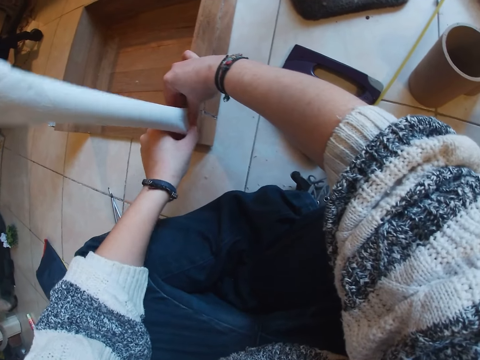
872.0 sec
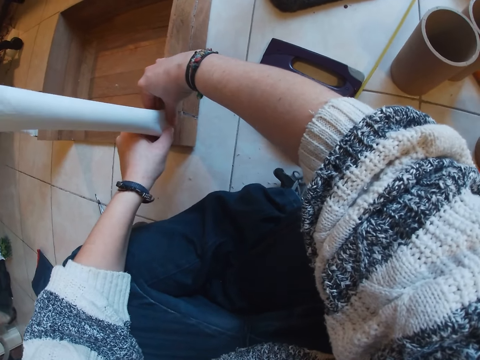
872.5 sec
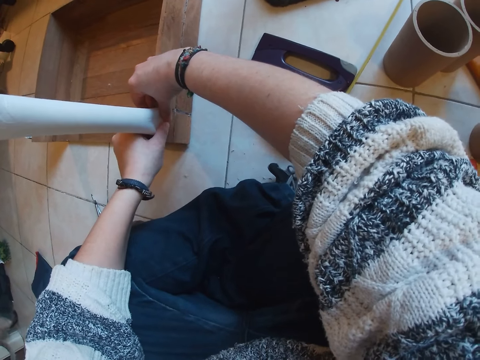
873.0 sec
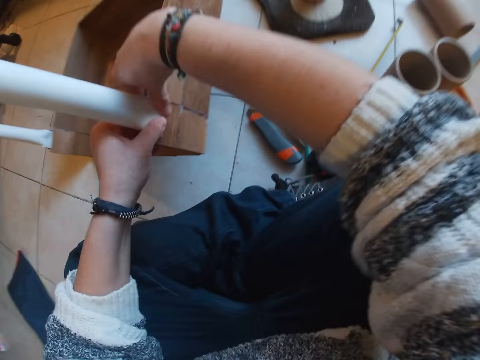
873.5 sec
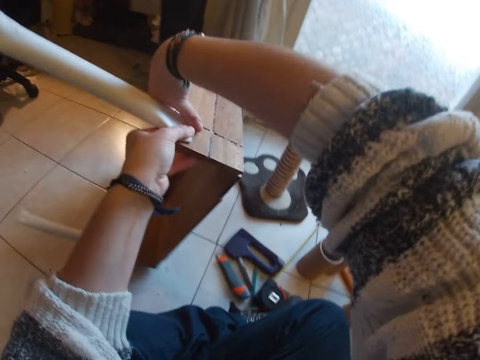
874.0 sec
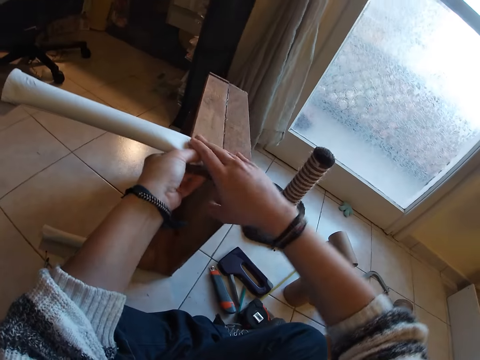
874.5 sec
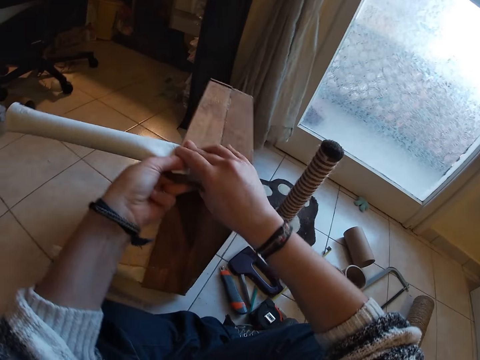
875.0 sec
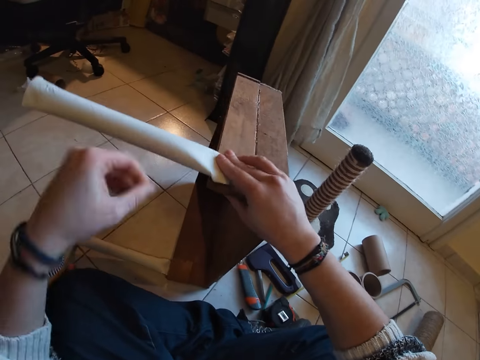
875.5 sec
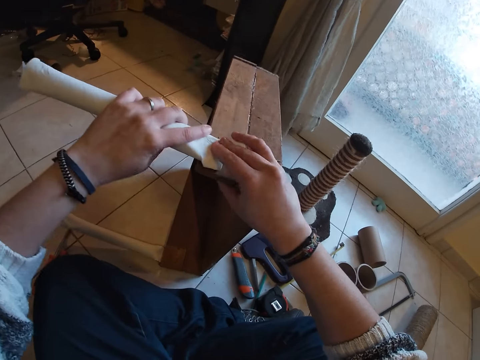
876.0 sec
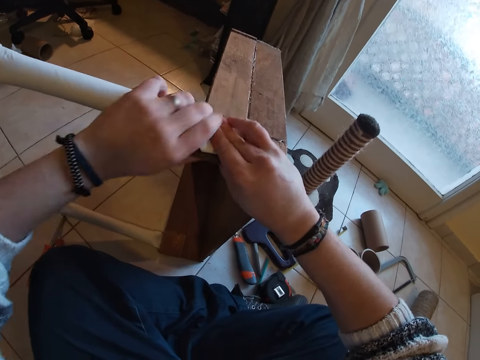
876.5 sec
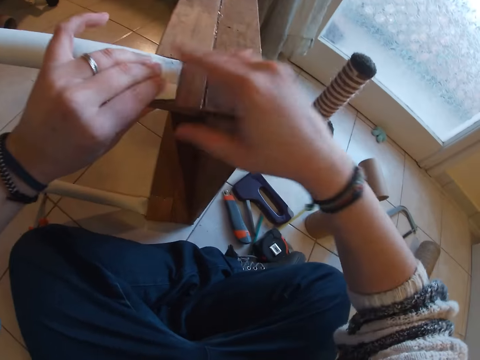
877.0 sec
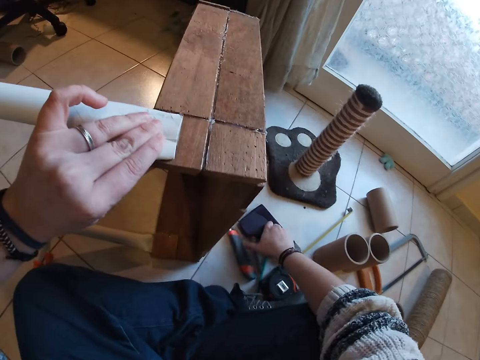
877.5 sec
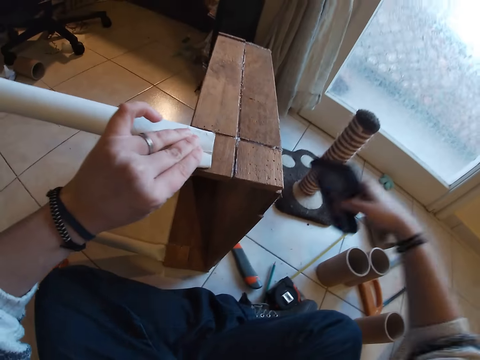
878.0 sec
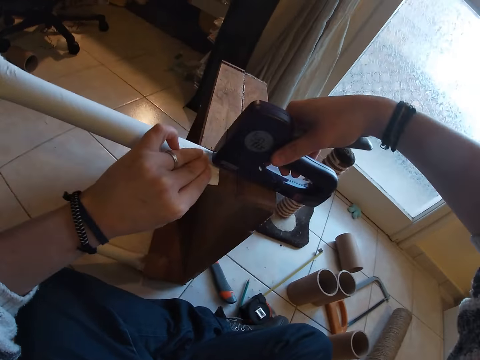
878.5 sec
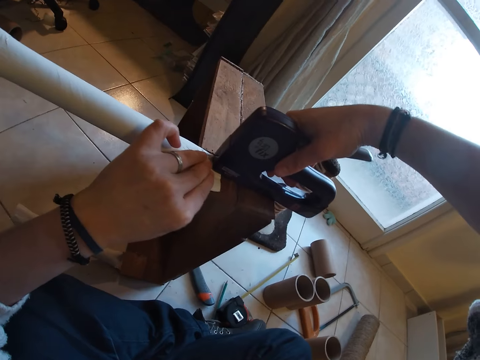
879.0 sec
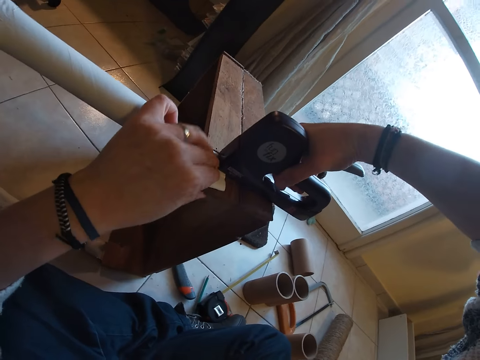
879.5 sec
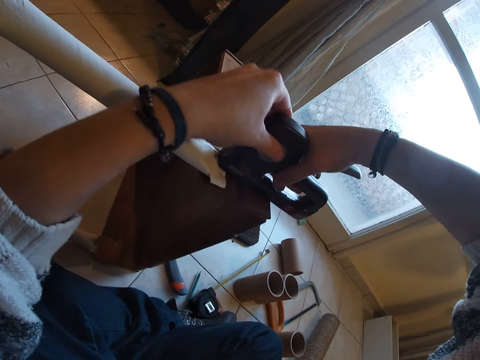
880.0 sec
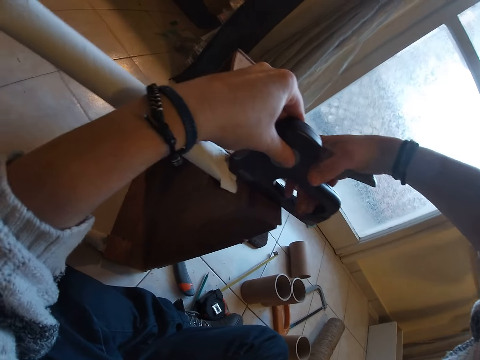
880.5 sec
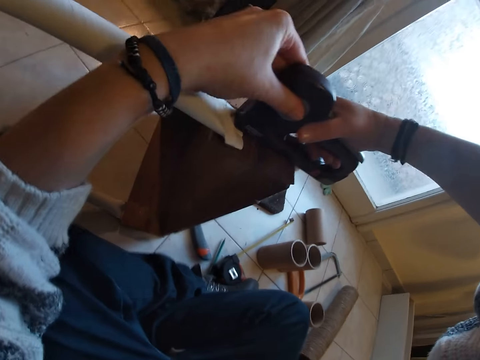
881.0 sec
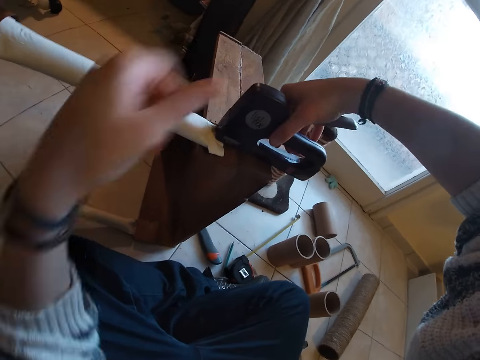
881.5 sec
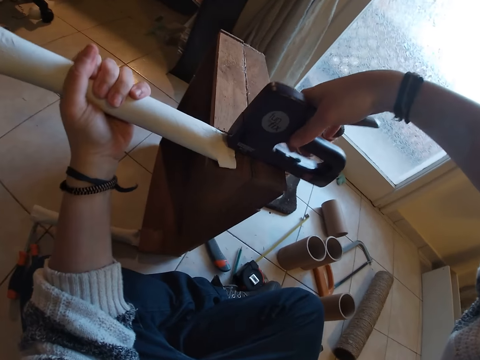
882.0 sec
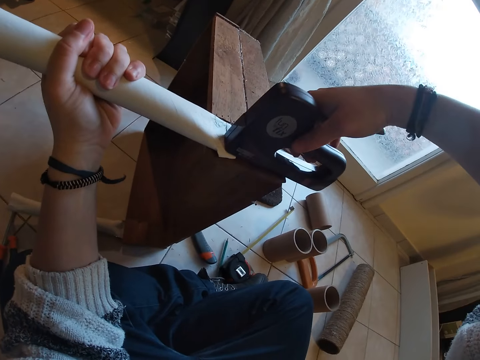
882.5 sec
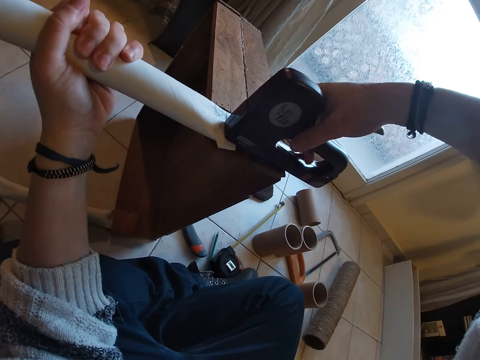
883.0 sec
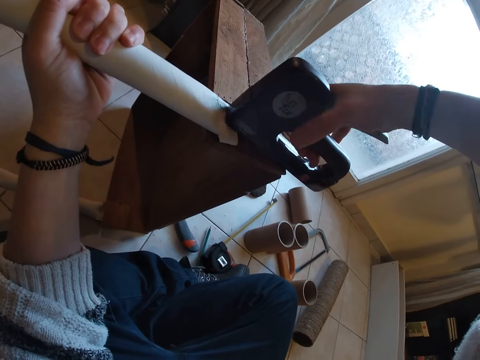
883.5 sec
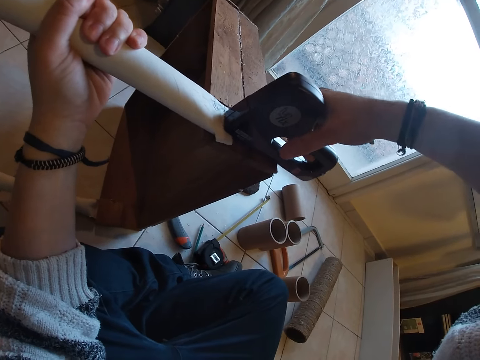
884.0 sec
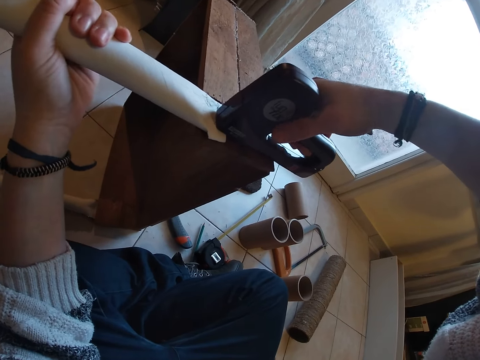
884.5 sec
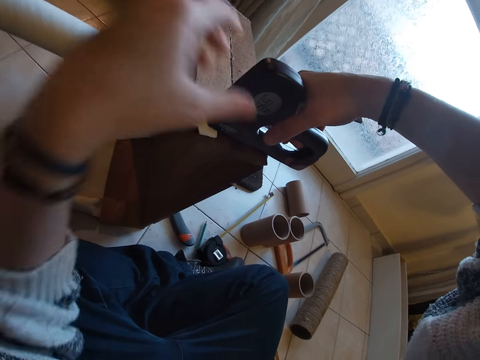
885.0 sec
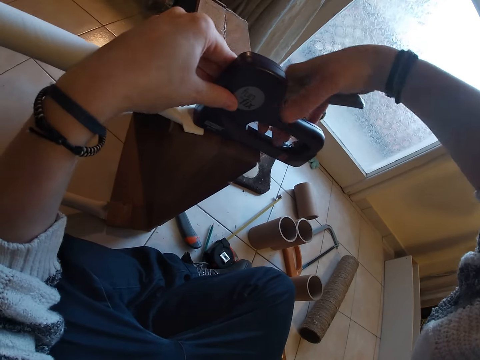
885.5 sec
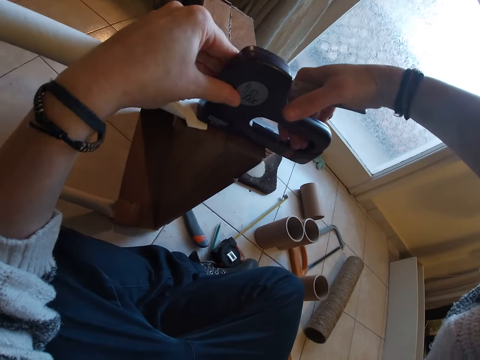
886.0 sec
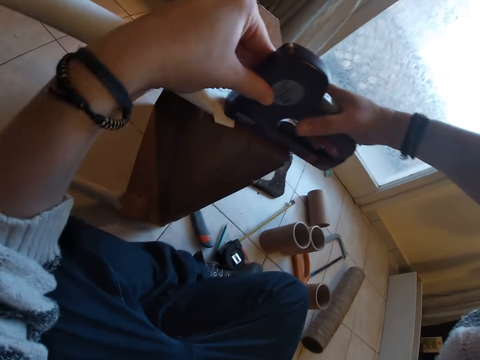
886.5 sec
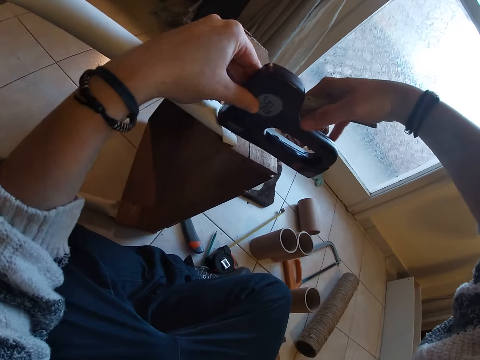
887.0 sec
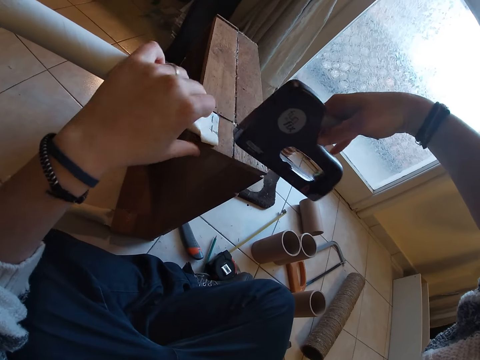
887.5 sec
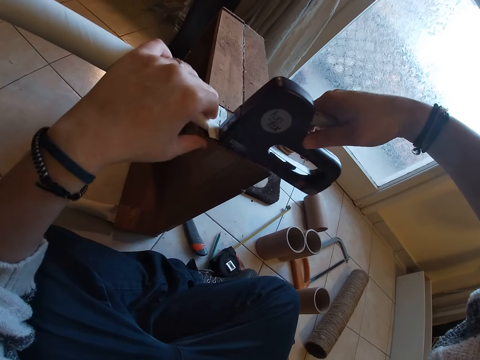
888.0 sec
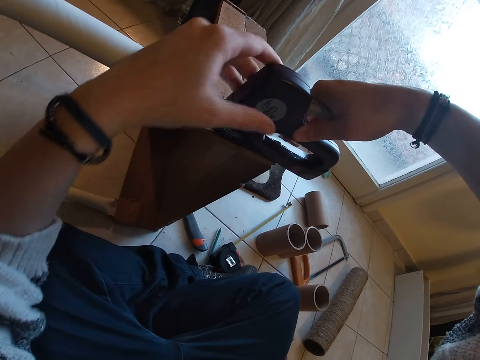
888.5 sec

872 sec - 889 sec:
The camera wearer stands the wood or timber with his hands. He holds a pipe on the timber. He picks up a staple gun from the floor with his right hand. He puts the staple gun on the timber. He staples the second pipe to the wood with the staple gun. He holds the pipe with the left hand. He staples the pipe with the staple gun. He holds the staple gun with the left hand. He staples the pipe with the staple gun again.

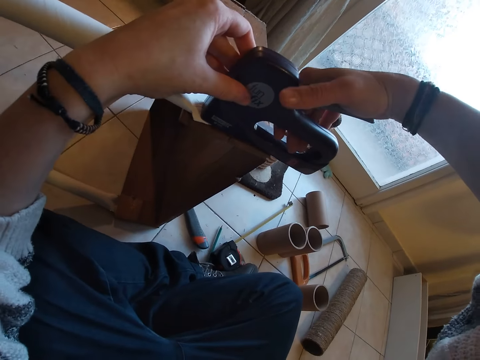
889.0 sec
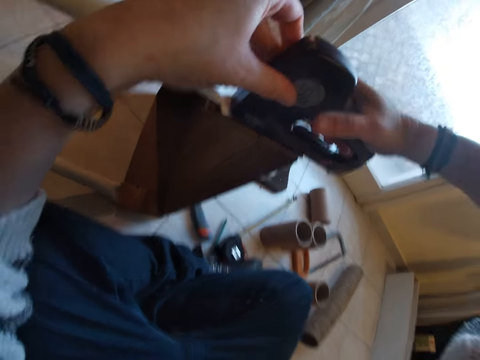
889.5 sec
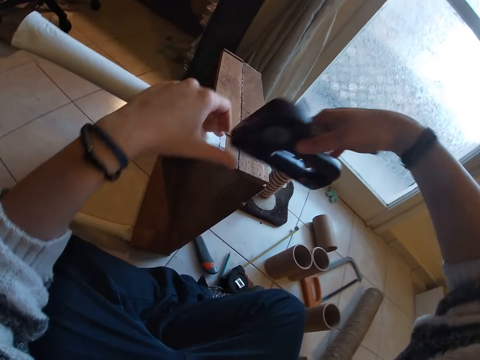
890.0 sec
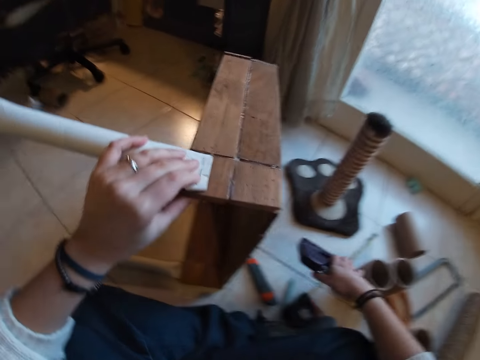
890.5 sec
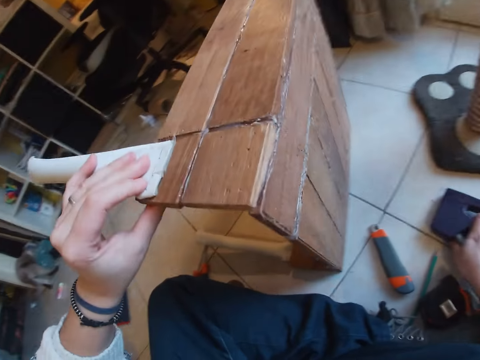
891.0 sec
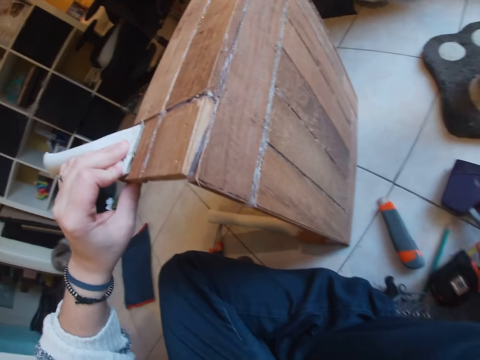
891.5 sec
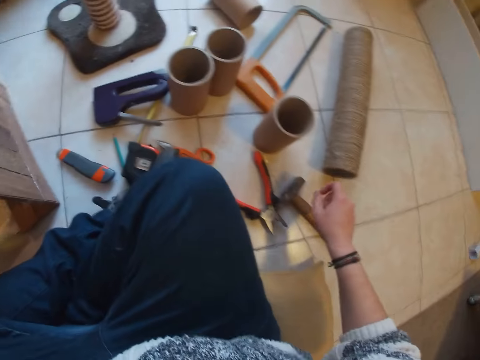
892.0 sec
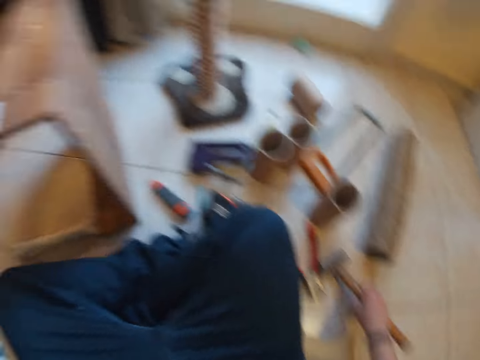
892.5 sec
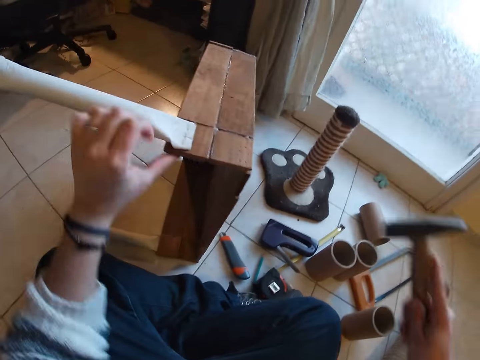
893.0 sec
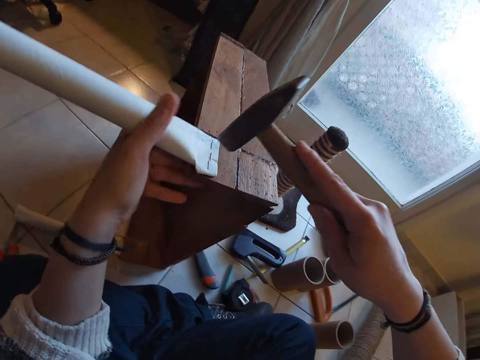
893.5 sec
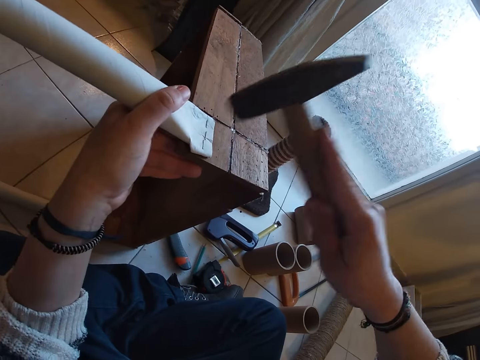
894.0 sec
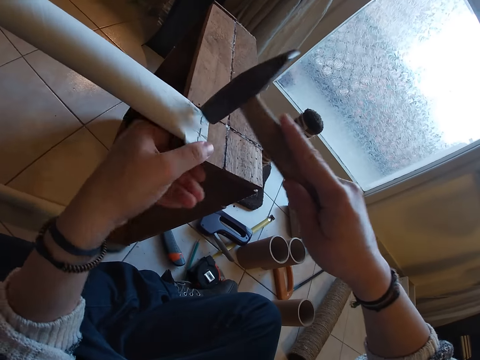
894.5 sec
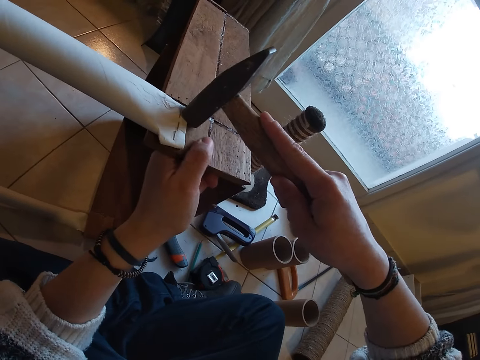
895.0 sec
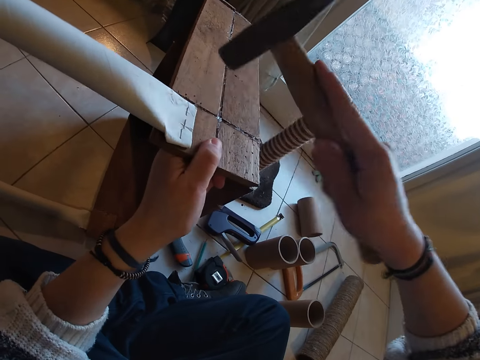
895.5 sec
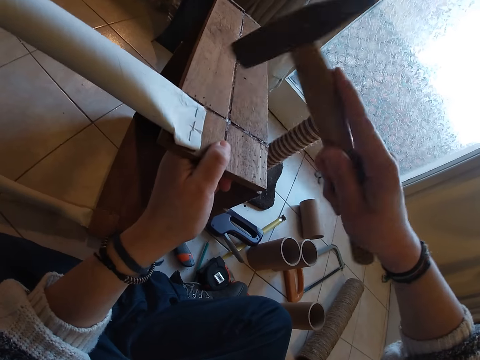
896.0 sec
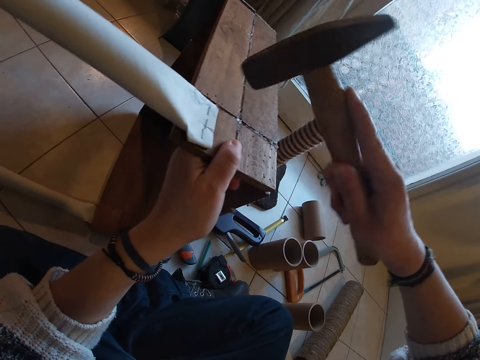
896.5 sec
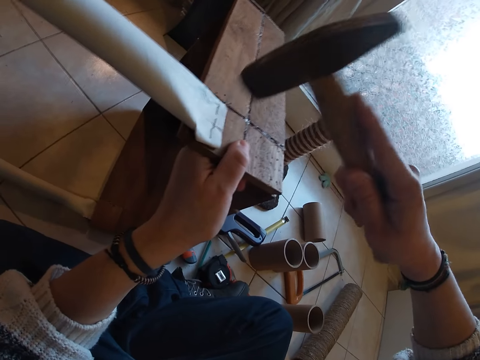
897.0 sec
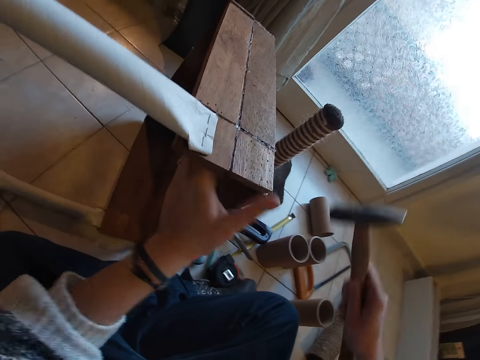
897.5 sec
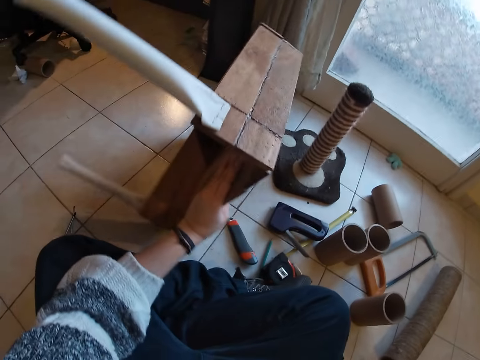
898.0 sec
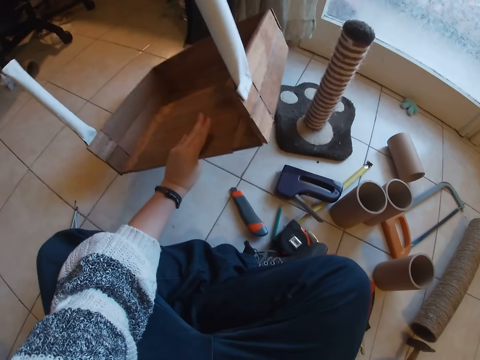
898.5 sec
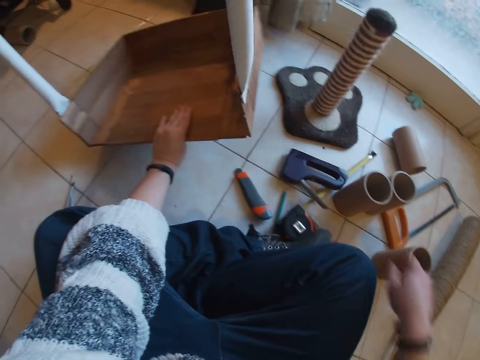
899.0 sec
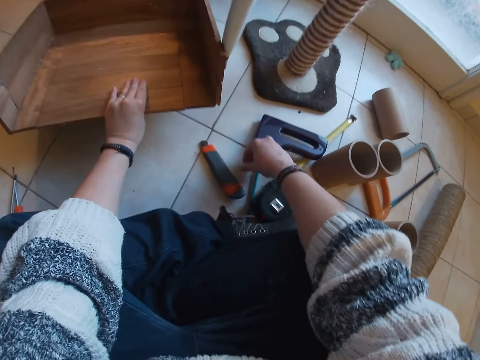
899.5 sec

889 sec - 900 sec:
The camera wearer presses the second pipe with his left hand. He places the staple gun on the floor with his right hand. He picks up the hammer from the floor with his right hand. He hits the hammer on the edge of the second pipe on the timber with his right hand. He drops the hammer on the floor with his right hand. He turns the wood with his left hand. He holds the timber with the left hand.
